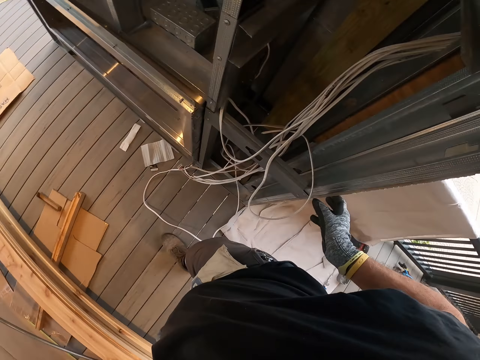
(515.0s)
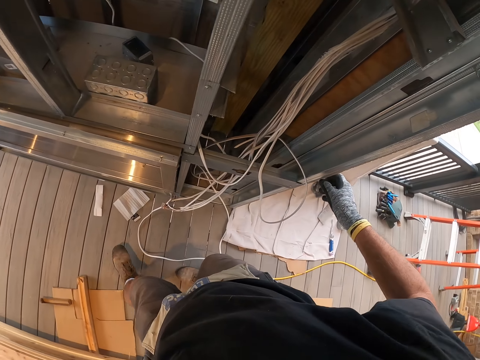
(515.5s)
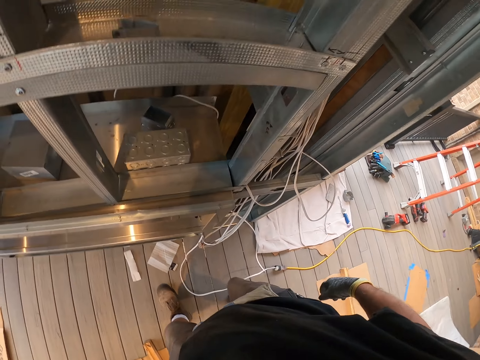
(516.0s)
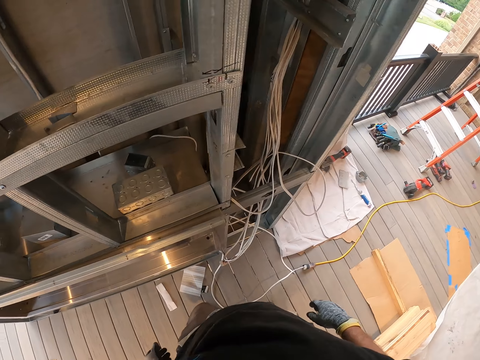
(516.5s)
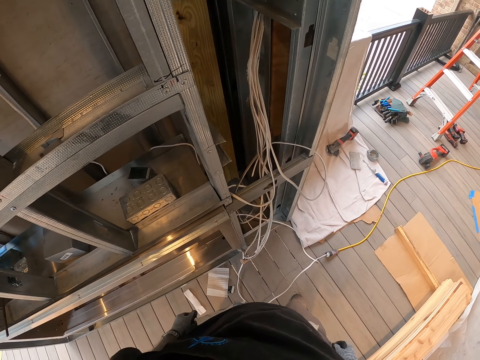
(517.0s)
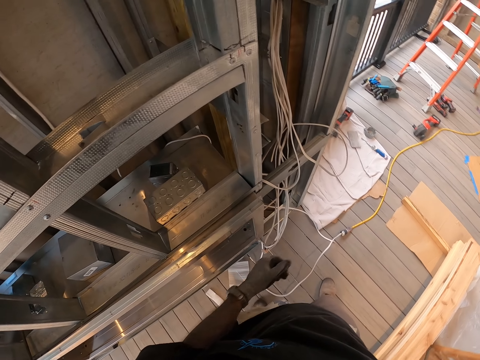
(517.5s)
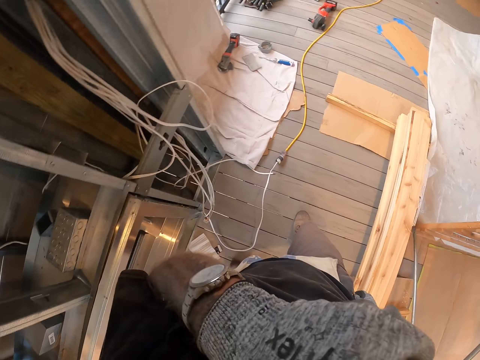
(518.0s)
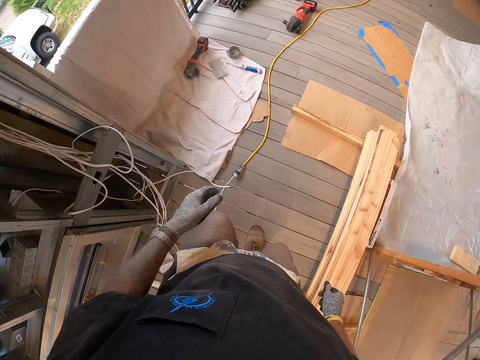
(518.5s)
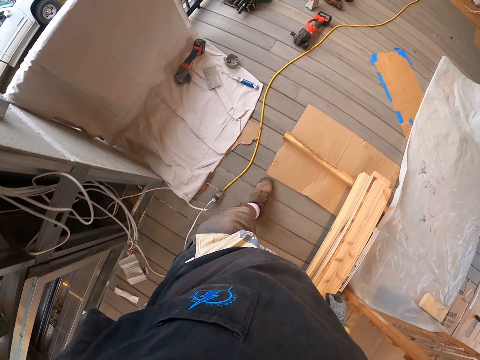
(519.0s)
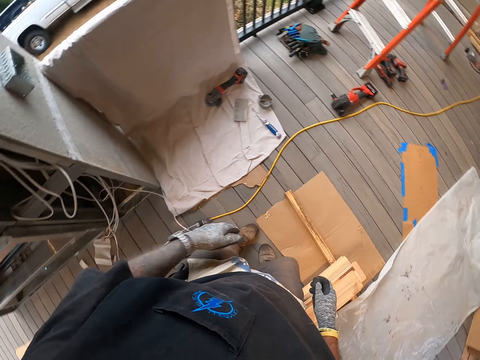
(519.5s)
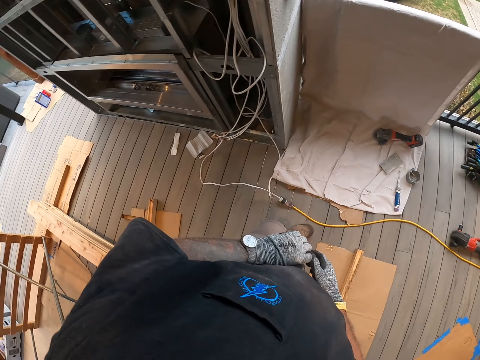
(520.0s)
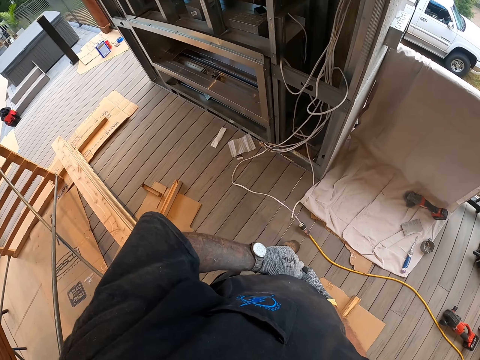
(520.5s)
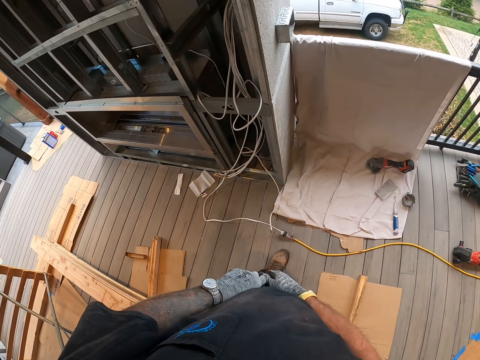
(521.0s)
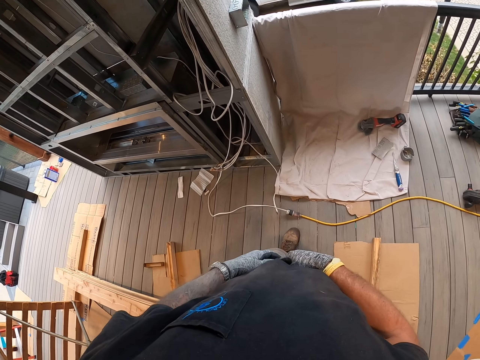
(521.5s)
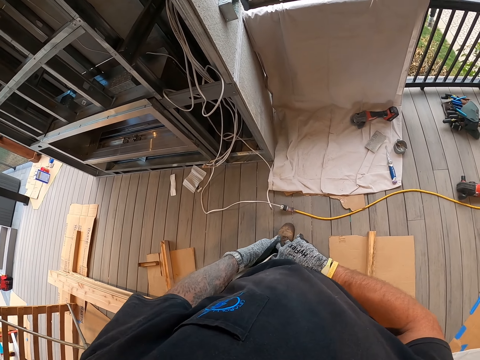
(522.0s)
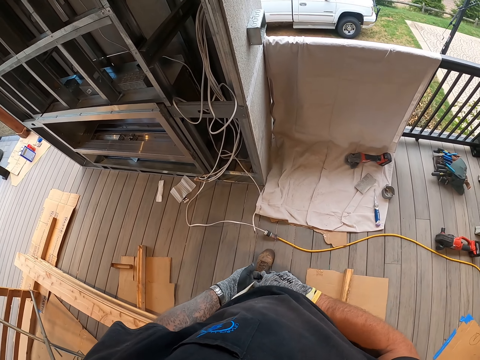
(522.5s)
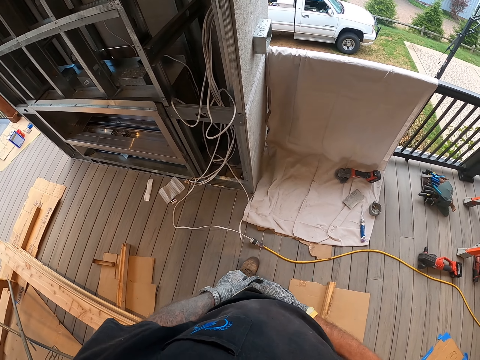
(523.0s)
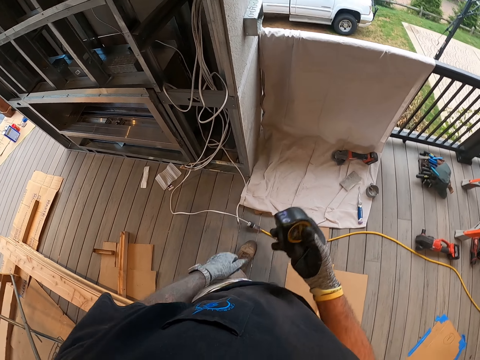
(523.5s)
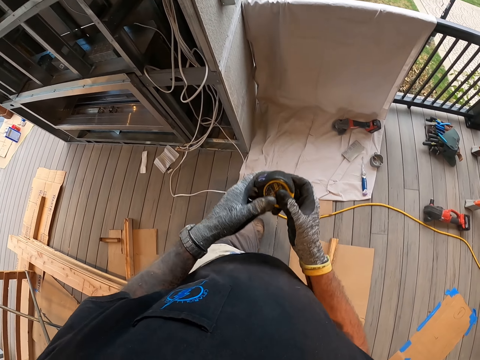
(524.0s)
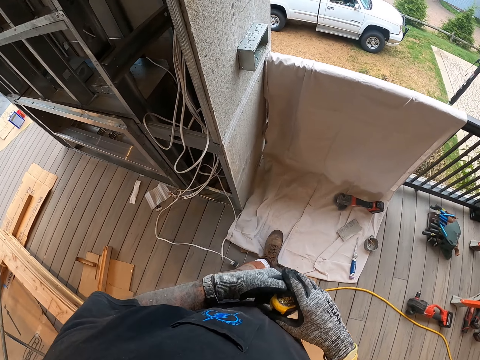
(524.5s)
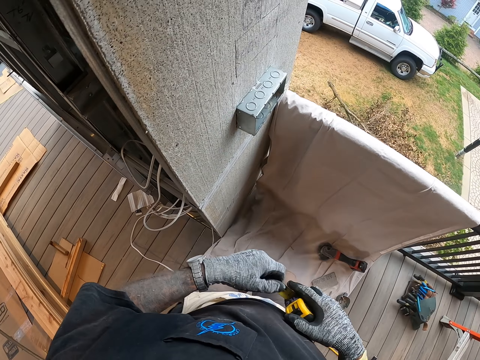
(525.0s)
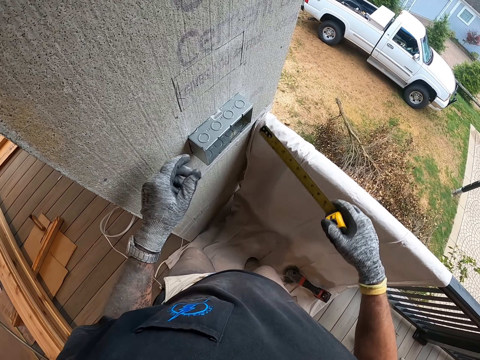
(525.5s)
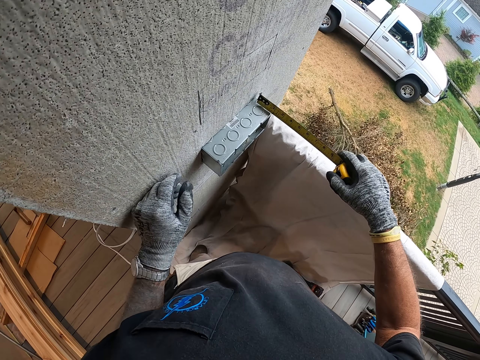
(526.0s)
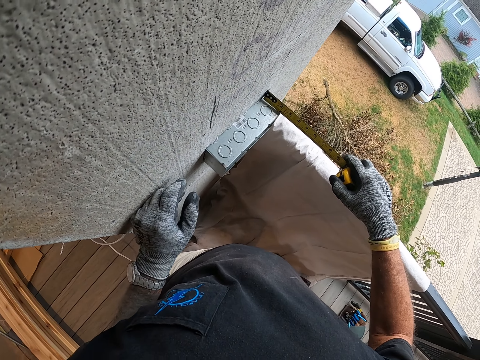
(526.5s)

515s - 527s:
The camera wearer moves around the porch. He removes the tape measure from his pocket. He moves around the porch. He measures the switch box with the tape measure.

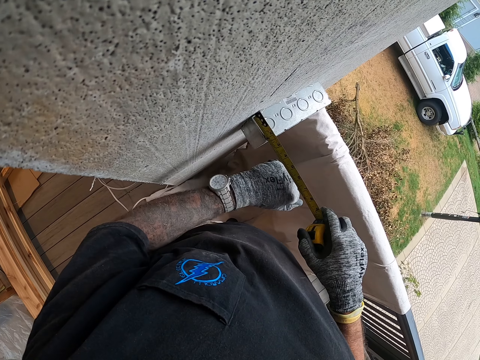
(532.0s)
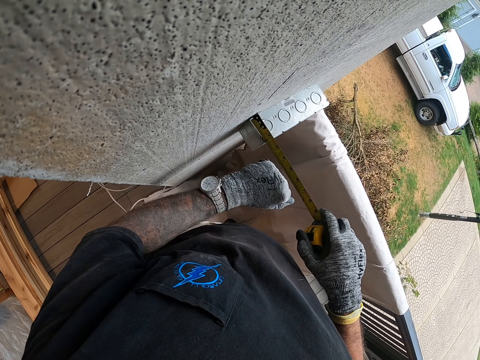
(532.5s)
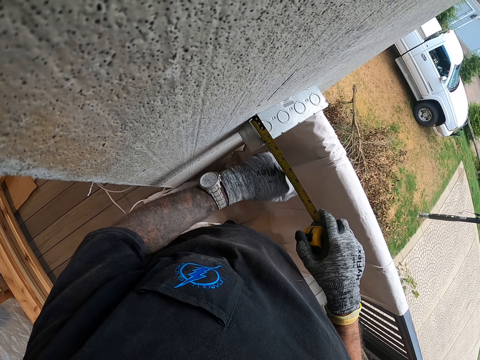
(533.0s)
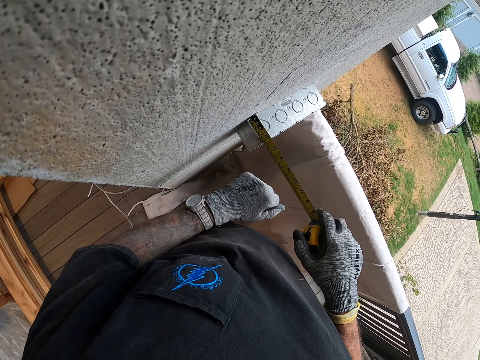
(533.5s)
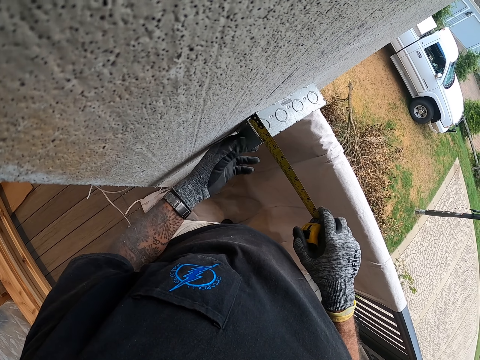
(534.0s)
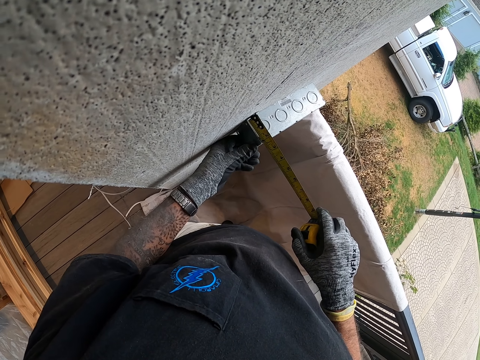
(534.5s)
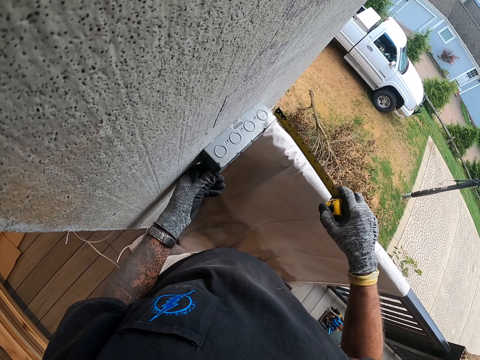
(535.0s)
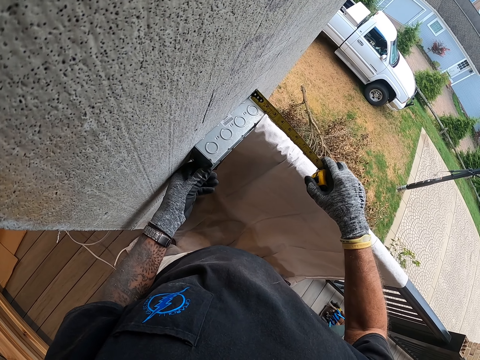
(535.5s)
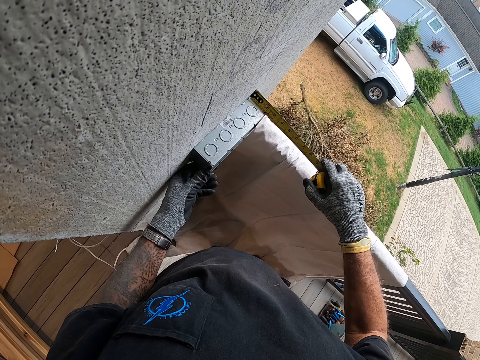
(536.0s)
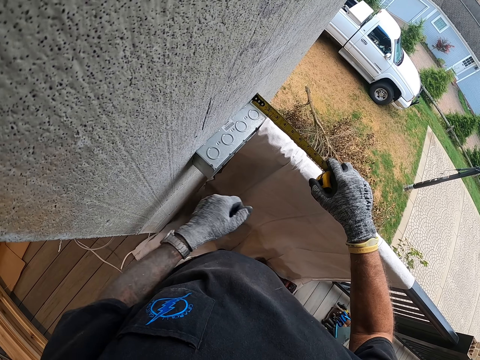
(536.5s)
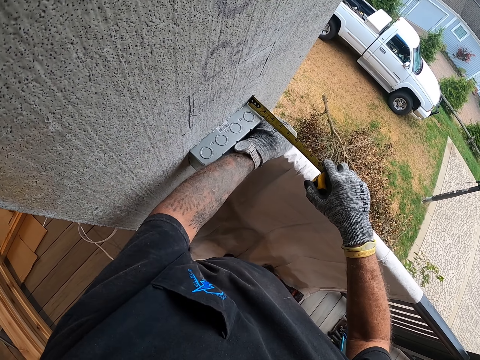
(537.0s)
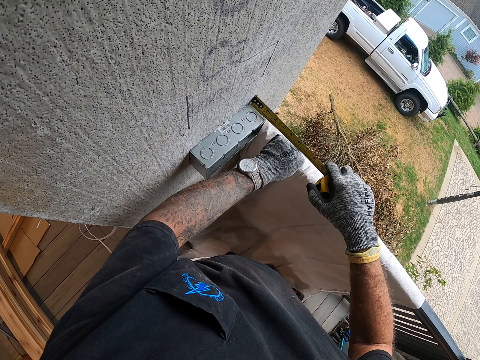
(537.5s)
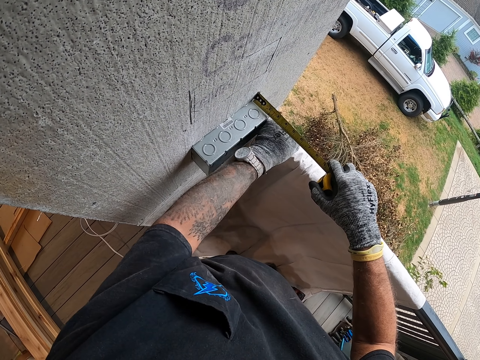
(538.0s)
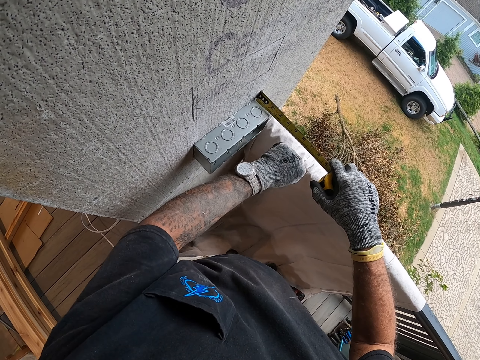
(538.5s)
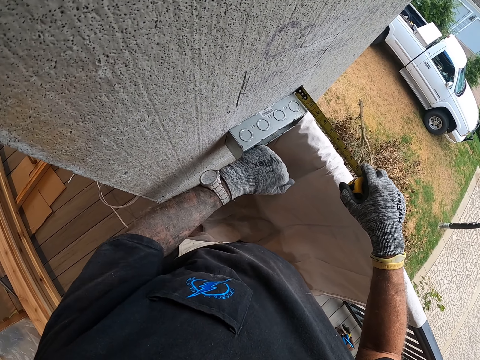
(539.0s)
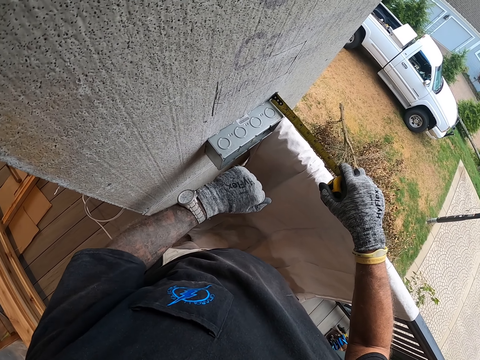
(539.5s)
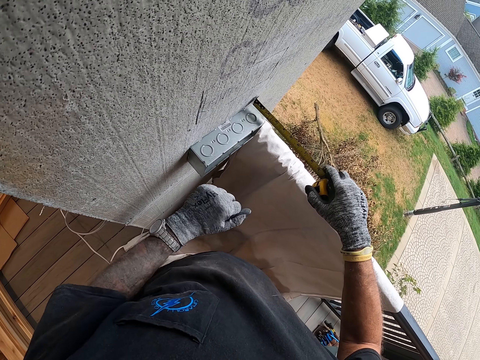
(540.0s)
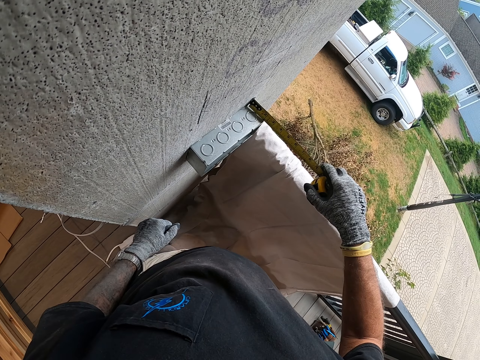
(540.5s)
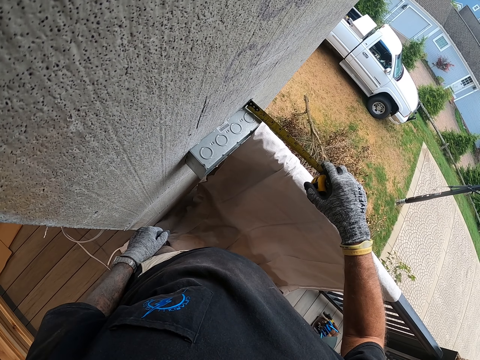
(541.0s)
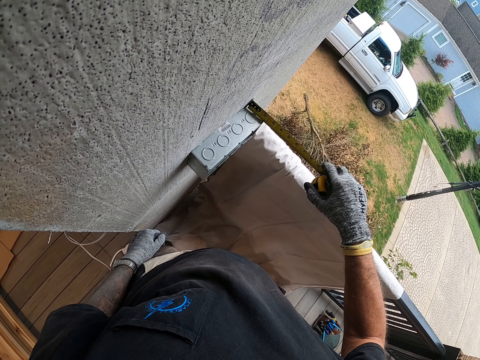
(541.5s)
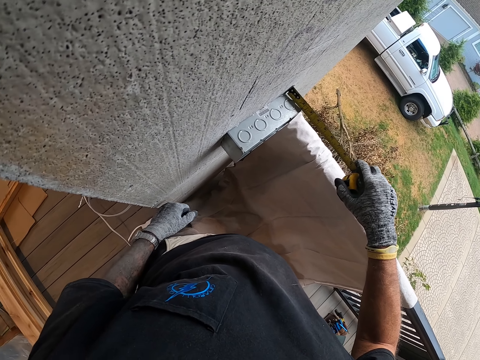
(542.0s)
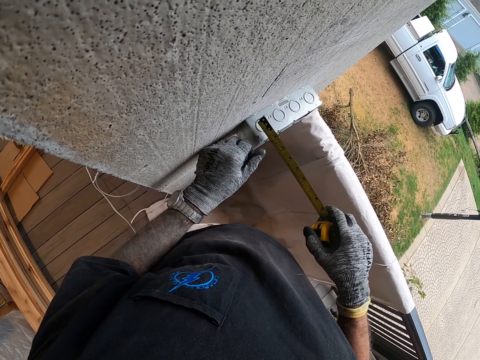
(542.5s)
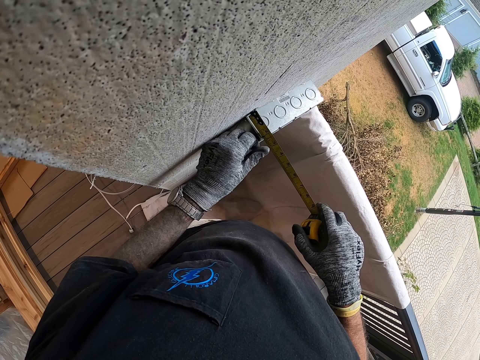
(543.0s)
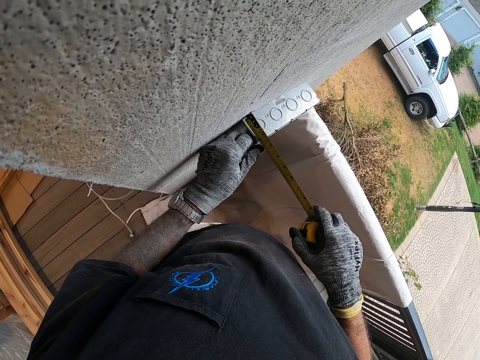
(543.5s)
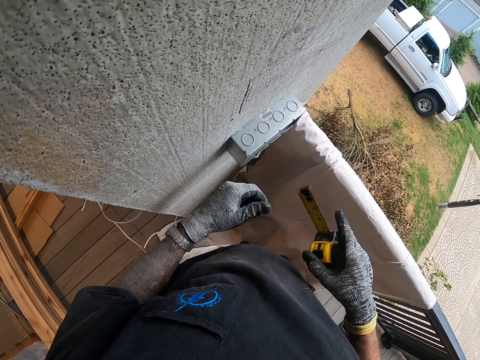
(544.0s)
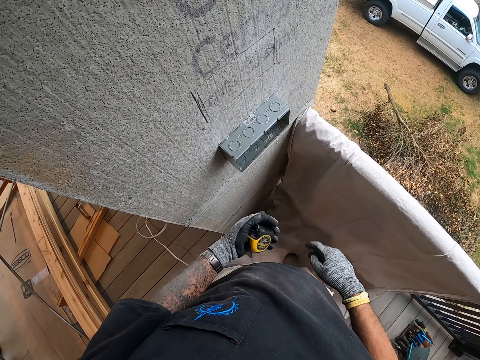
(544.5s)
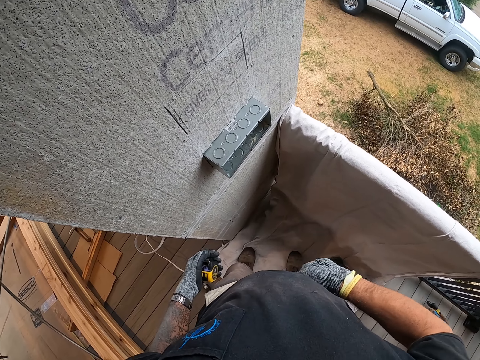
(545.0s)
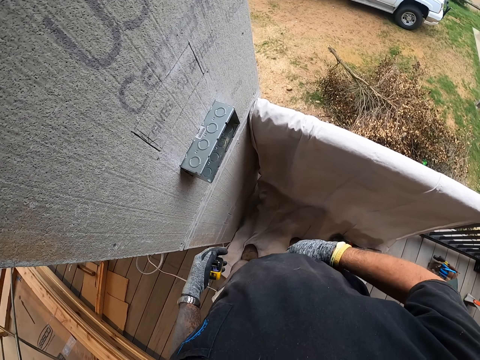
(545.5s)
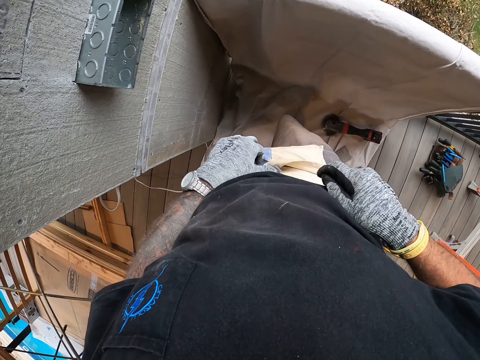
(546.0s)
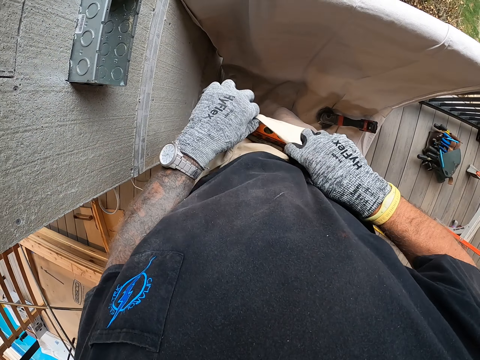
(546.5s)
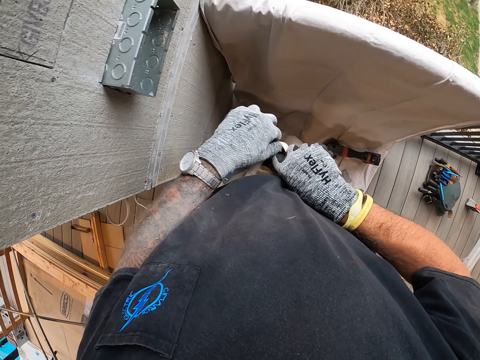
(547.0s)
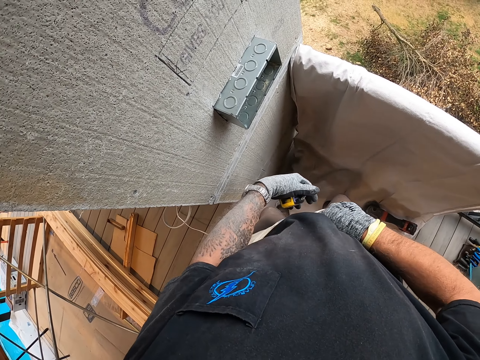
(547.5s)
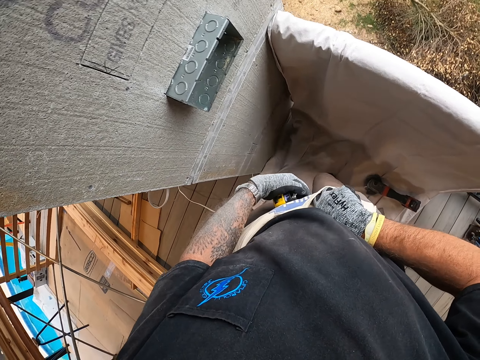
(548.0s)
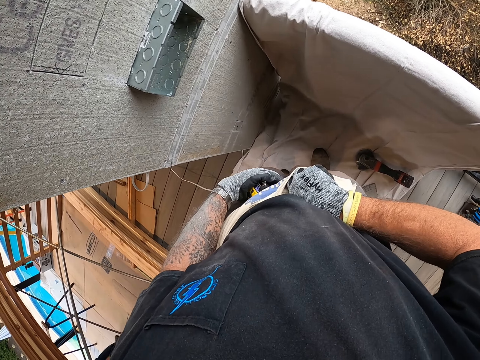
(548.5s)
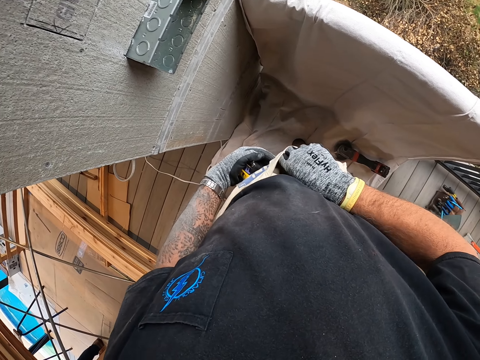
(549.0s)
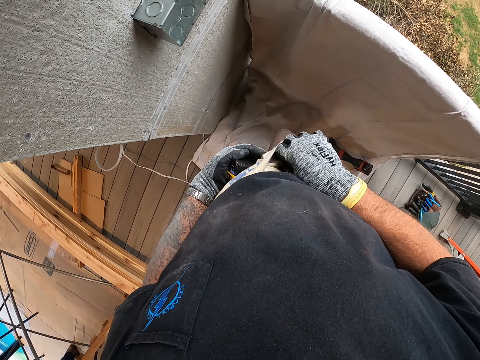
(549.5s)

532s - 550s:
The camera wearer measures the switch box with the tape measure. They hit the switch box with the left hand. They measure the switch box with the tape measure. They remove the pen from the pocket. They look in the pocket. They grab the pen from the pocket.
